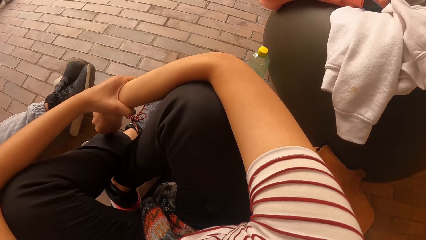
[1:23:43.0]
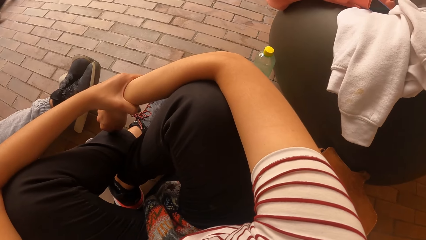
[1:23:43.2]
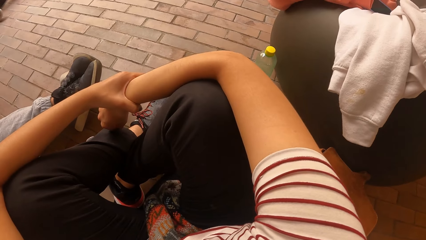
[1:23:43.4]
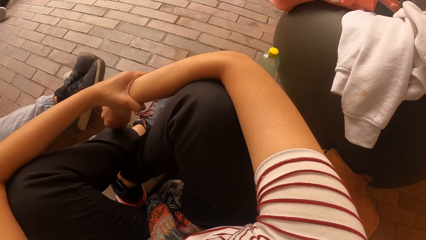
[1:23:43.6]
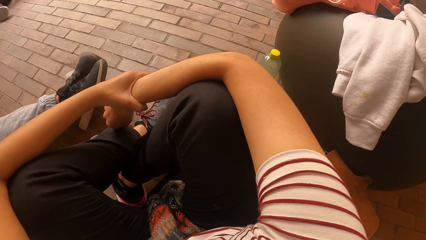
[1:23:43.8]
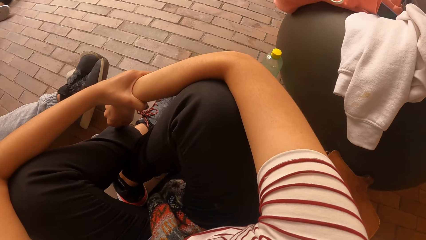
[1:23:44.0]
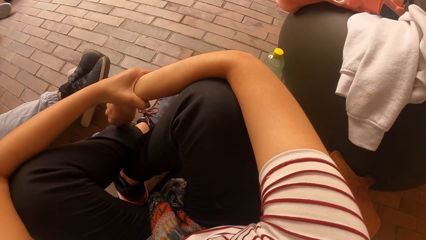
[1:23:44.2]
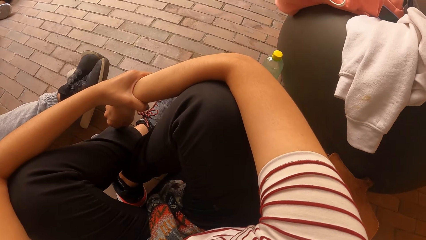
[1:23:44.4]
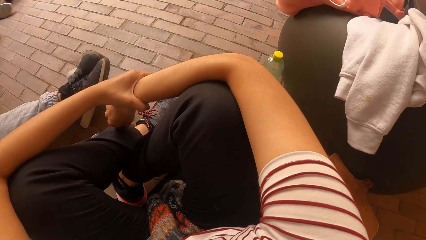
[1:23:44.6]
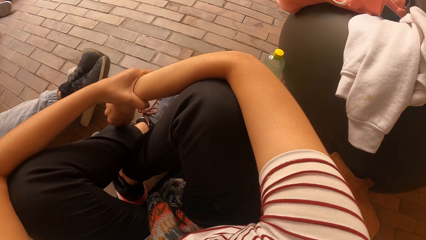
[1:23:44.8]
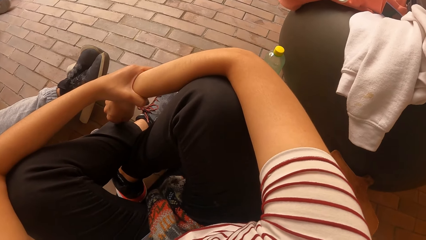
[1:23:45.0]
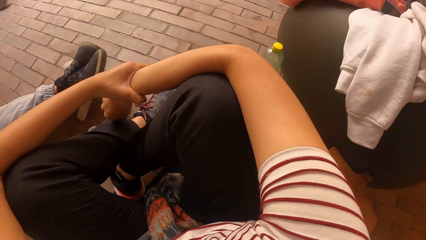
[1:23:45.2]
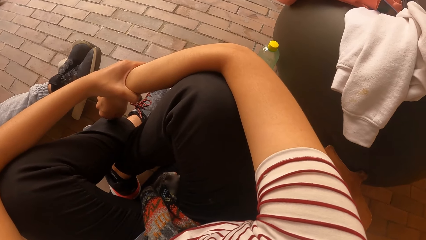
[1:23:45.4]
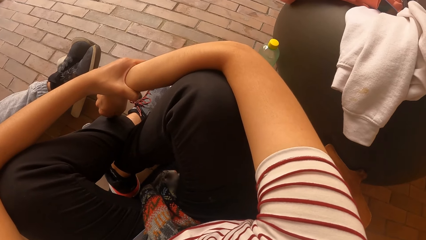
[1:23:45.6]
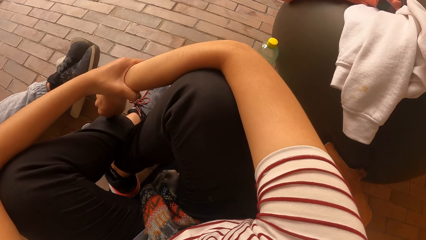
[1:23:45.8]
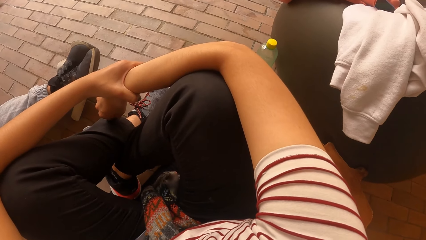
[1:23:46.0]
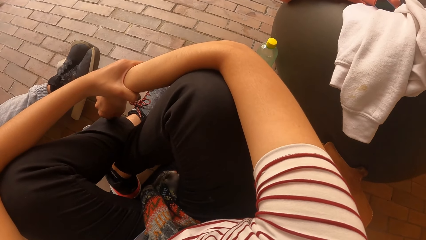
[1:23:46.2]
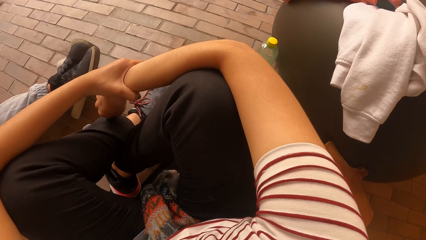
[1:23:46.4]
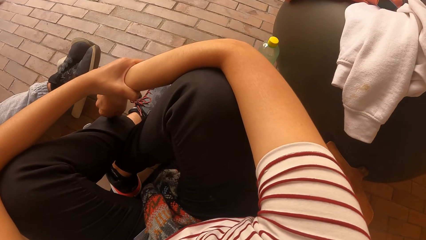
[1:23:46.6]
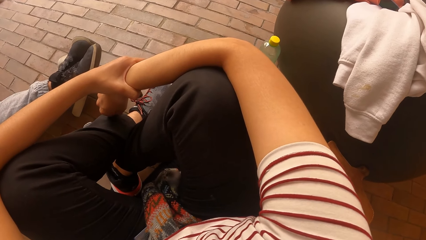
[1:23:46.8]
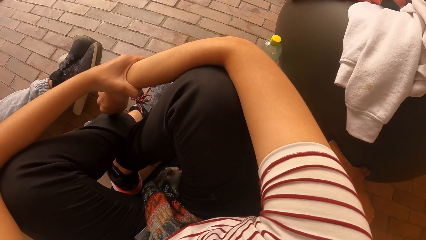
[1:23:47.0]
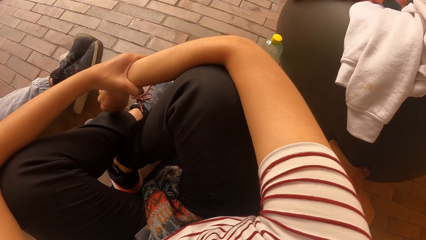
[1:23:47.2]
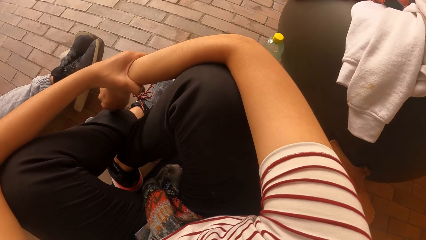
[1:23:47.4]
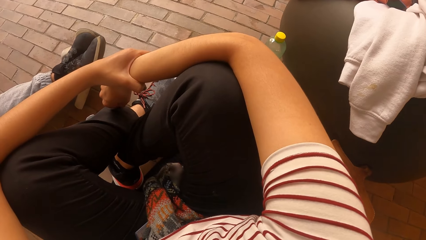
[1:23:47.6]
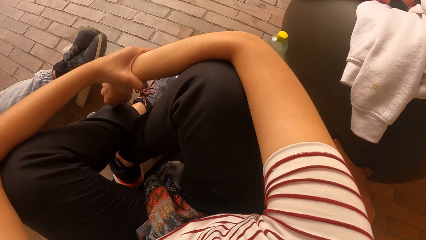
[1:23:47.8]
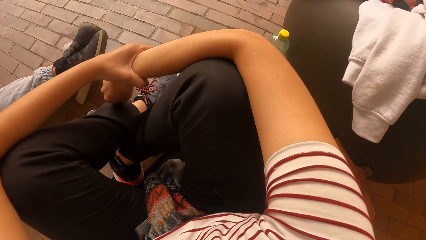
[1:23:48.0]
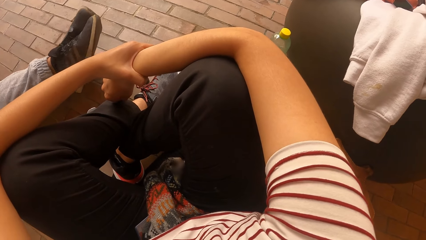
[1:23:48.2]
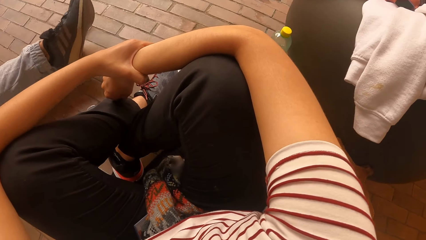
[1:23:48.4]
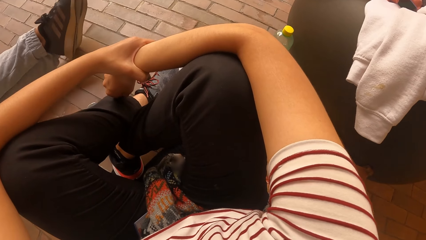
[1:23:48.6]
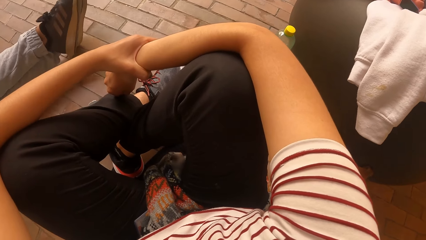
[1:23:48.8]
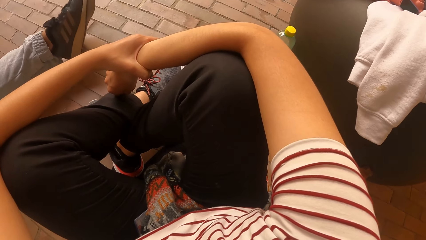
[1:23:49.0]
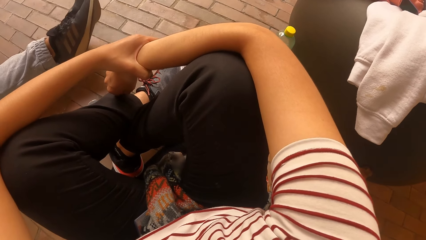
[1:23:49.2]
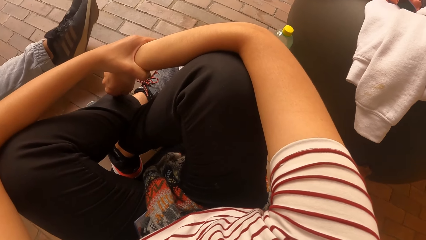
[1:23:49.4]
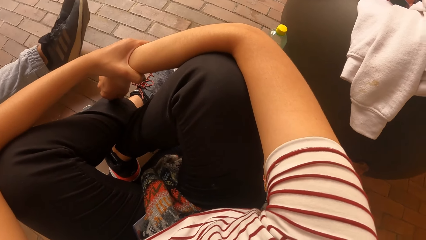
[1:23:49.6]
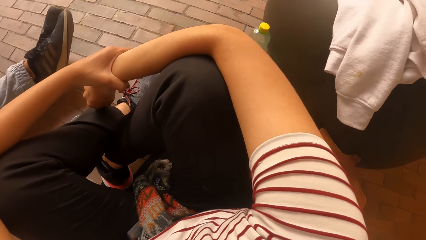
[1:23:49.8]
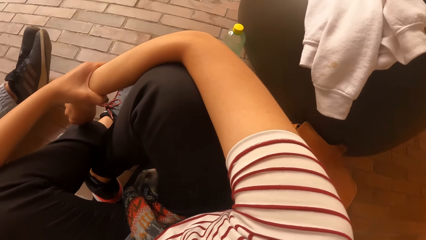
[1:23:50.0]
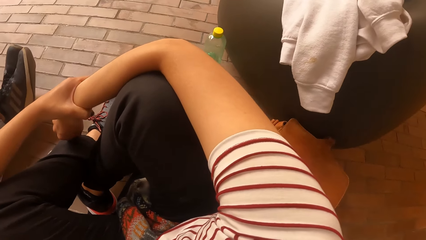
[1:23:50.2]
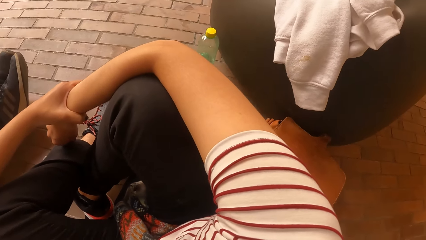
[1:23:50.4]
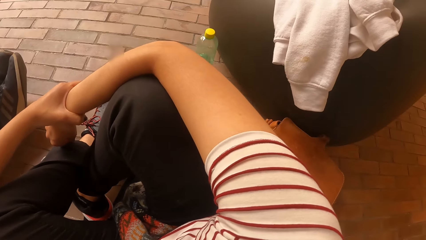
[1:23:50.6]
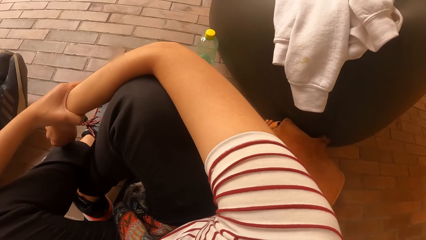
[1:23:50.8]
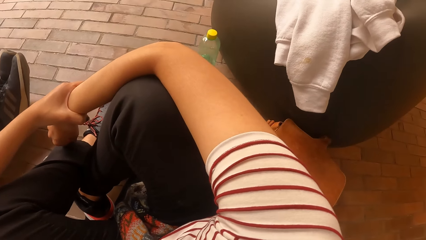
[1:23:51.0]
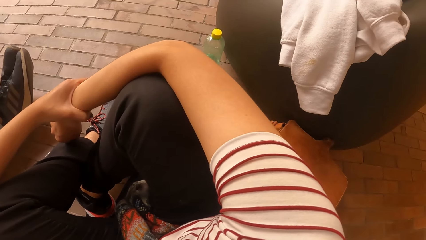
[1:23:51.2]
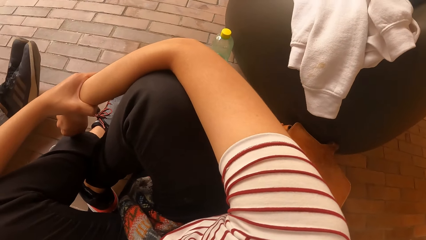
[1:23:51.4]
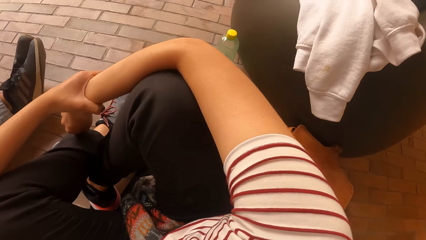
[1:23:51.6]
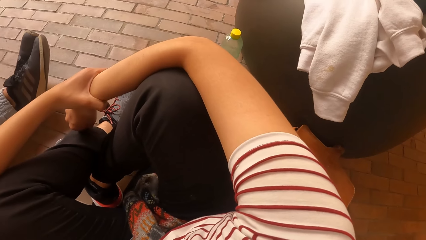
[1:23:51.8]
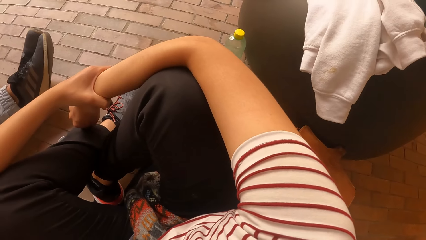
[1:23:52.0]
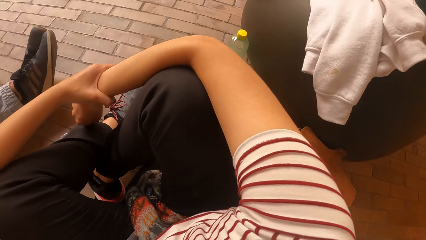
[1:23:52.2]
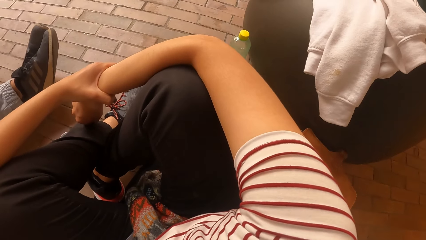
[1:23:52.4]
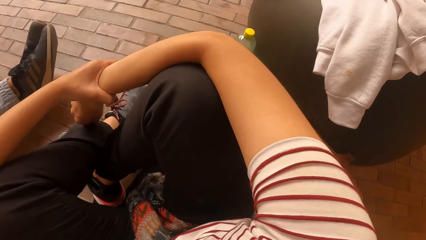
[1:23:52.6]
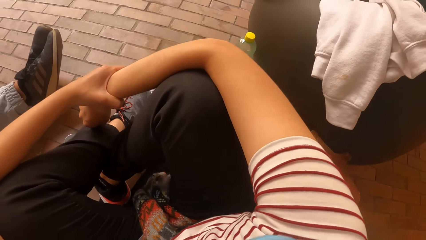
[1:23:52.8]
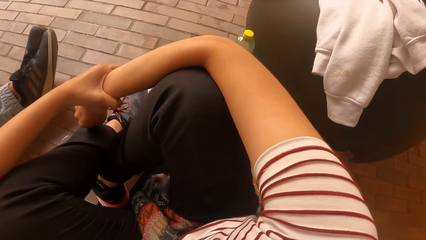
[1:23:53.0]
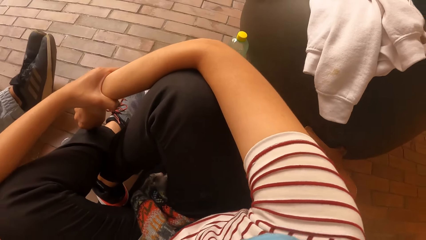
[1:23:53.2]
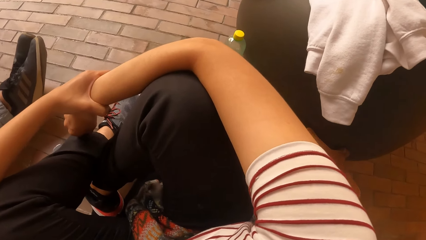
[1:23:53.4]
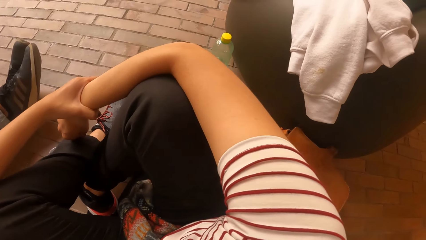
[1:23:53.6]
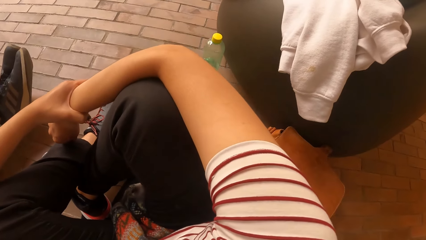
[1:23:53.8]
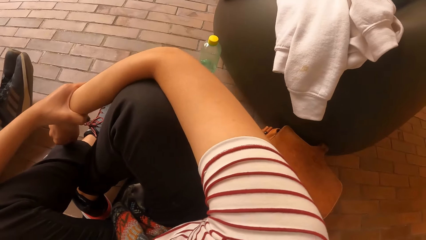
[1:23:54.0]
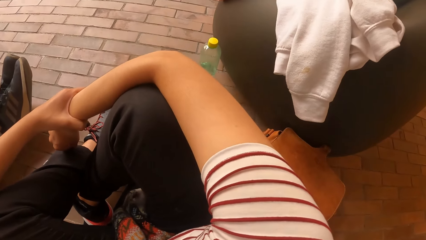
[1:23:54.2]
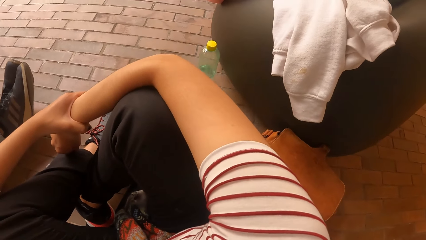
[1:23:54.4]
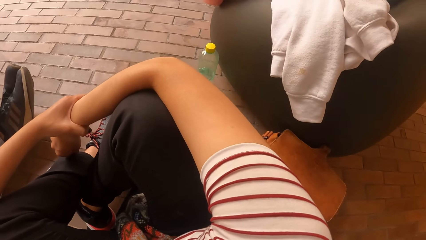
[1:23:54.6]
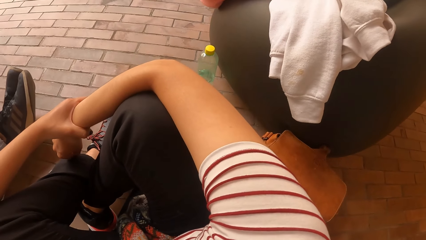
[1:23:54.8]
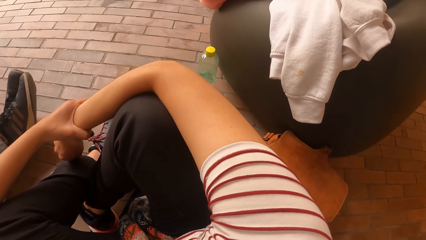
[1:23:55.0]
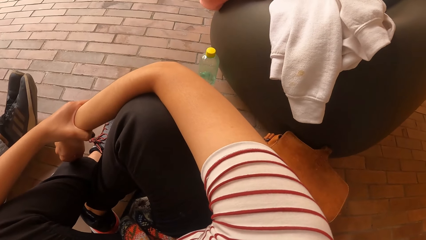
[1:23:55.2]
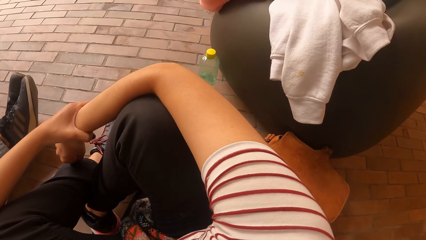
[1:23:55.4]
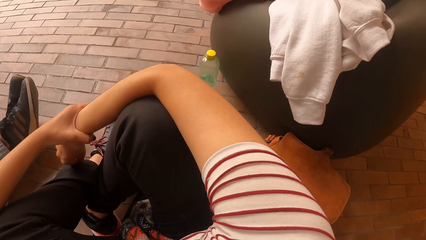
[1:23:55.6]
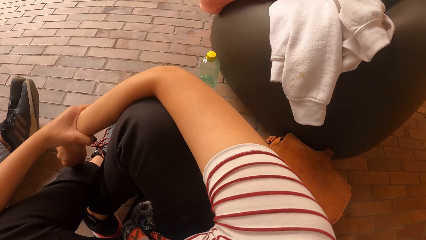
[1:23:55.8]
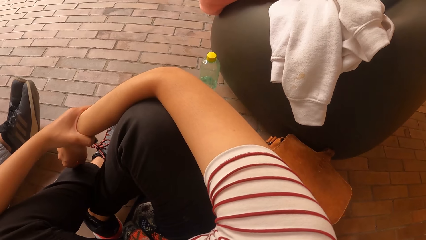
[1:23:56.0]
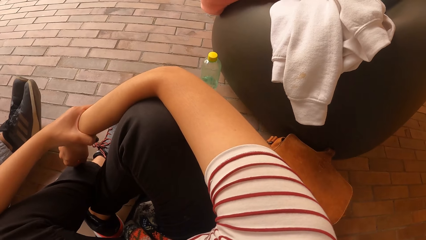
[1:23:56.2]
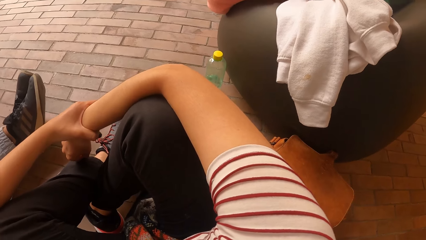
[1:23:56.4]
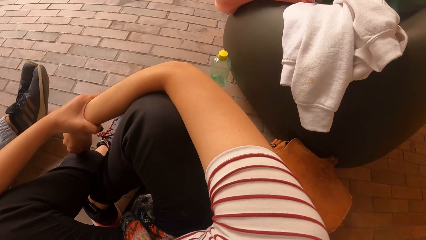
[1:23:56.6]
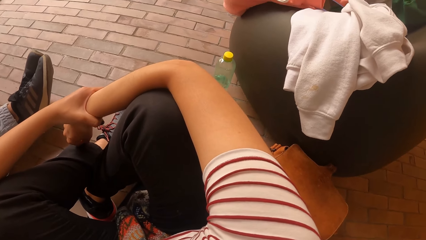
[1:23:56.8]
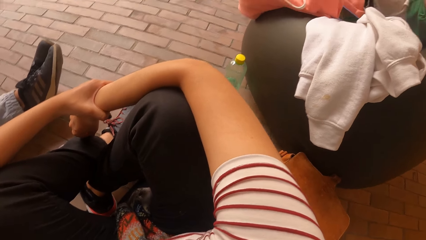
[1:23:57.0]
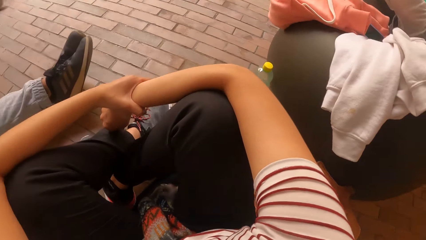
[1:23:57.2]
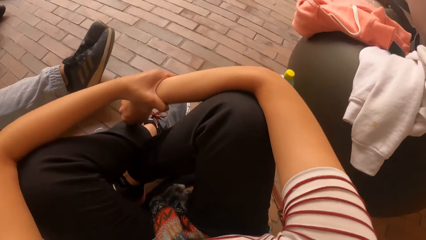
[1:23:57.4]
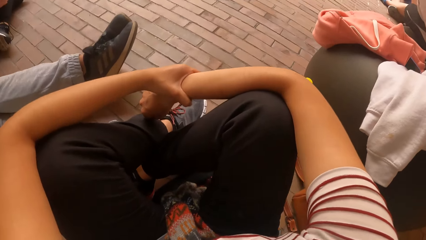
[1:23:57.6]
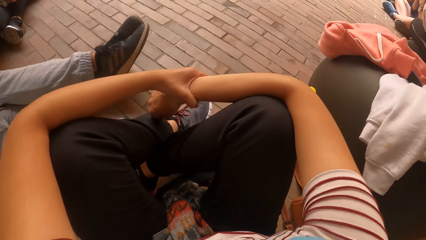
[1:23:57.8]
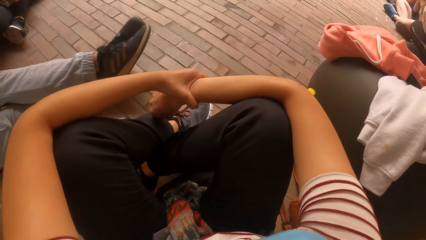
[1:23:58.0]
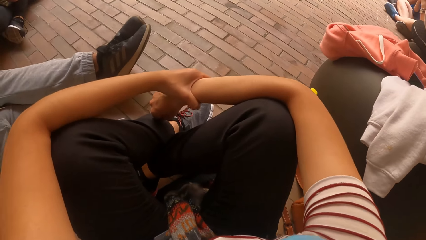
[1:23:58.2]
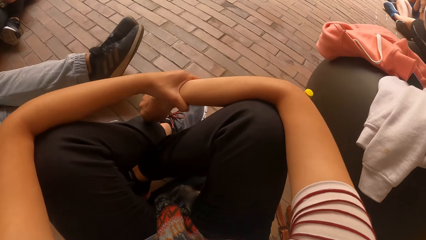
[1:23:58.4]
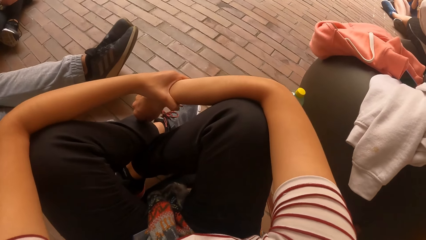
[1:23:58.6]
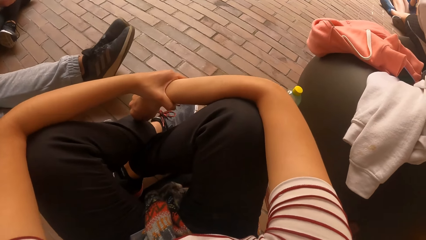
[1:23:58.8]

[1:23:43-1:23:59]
The camera wearer exercises.
